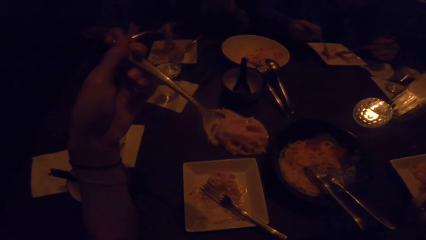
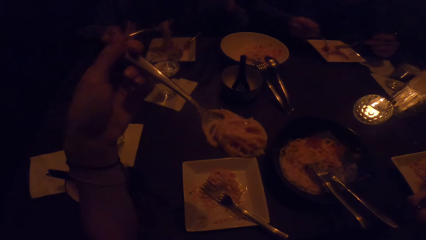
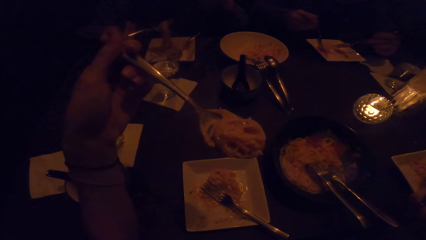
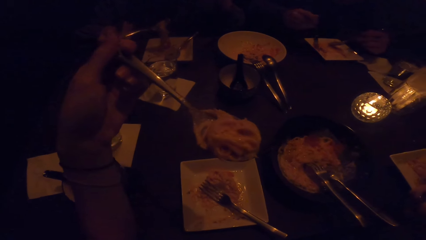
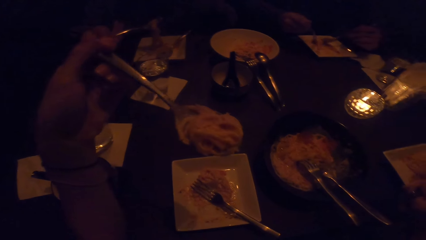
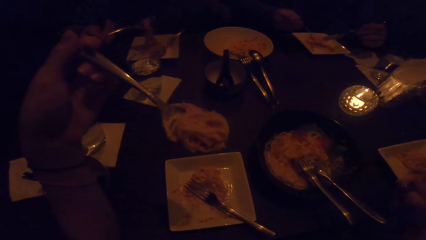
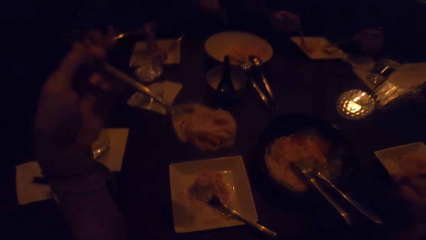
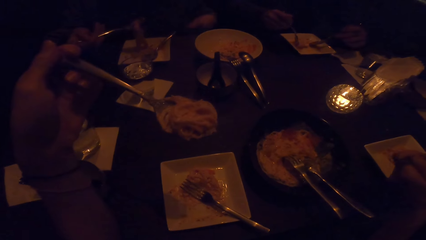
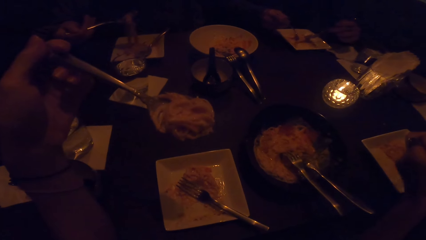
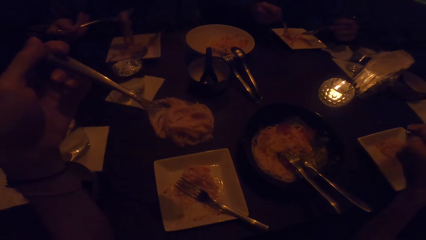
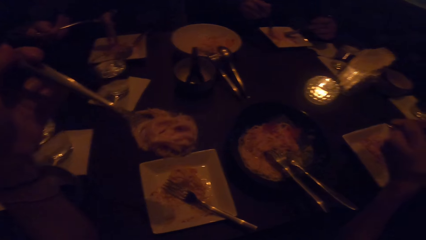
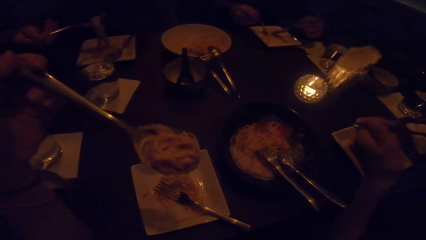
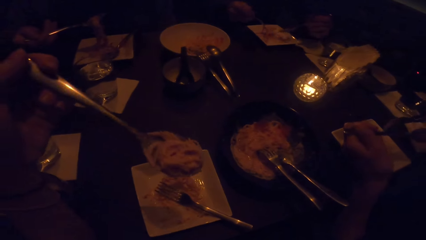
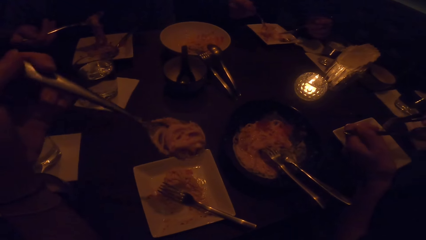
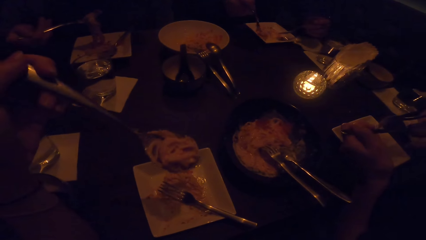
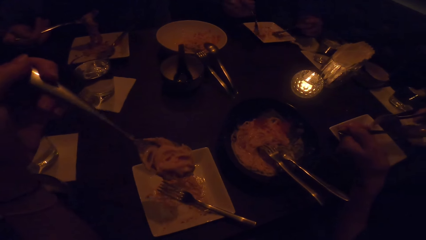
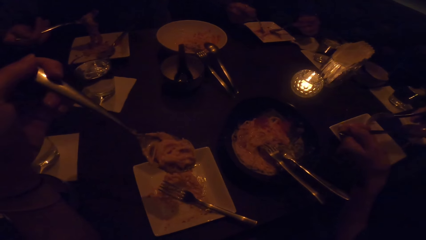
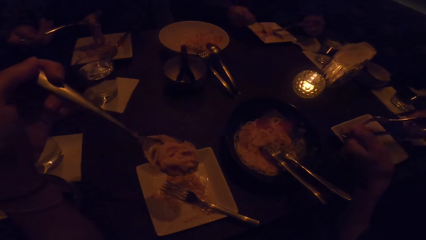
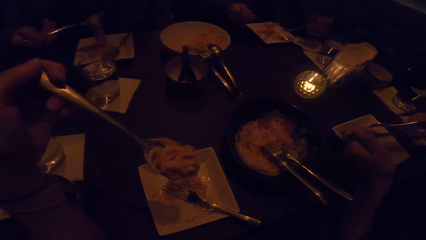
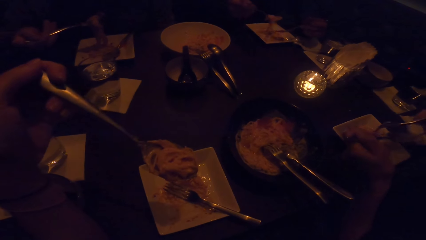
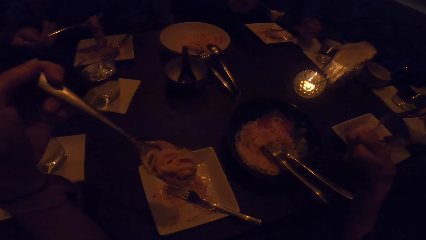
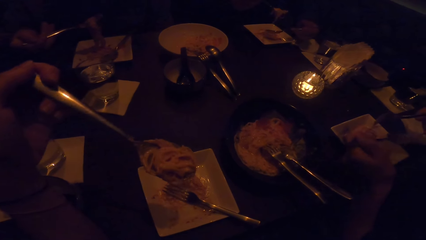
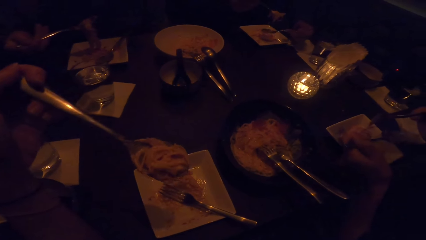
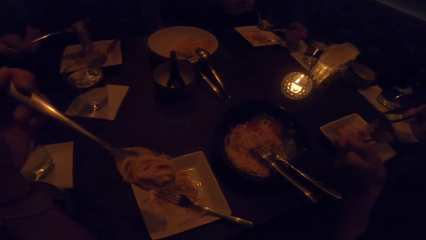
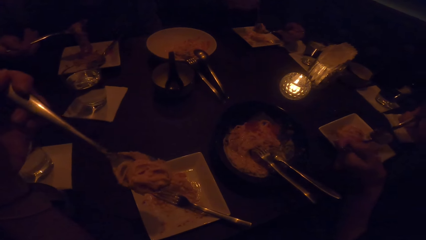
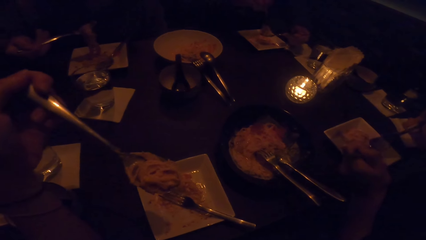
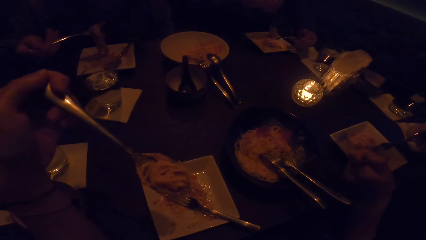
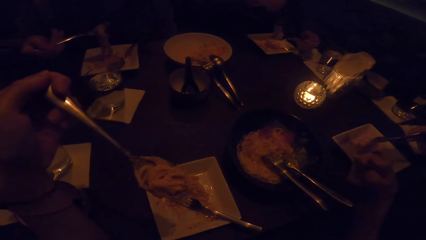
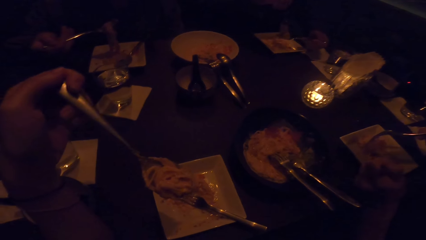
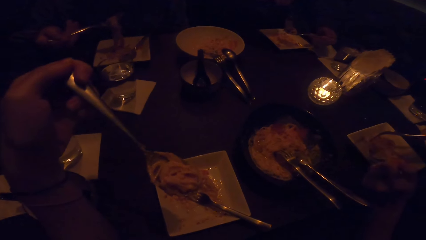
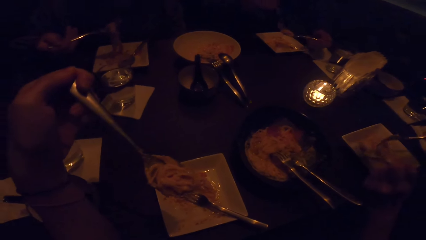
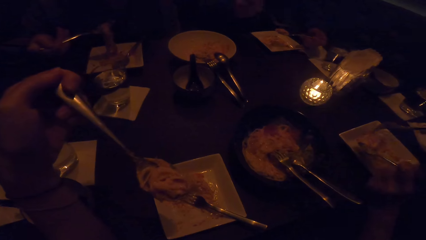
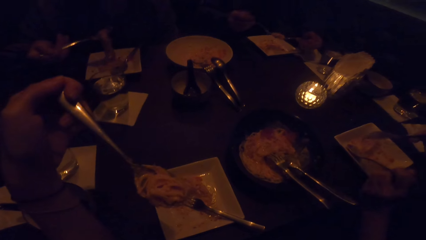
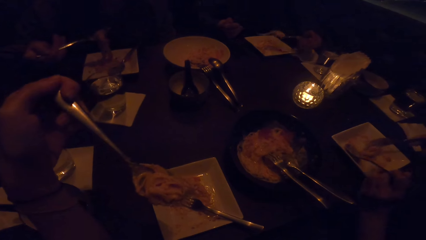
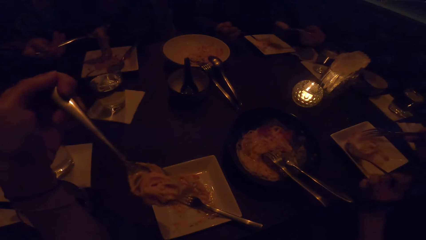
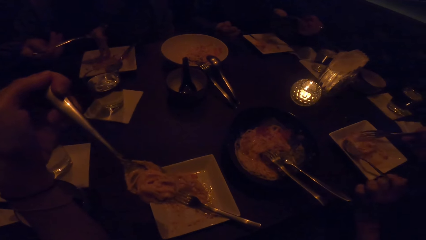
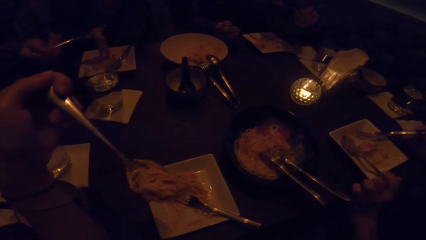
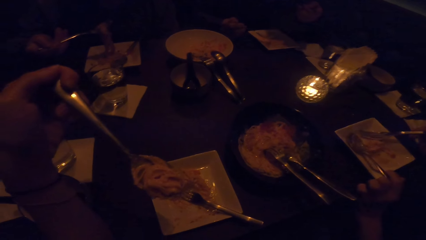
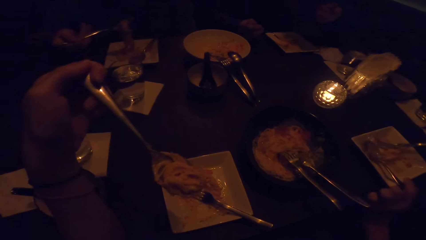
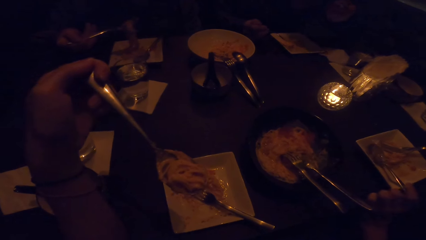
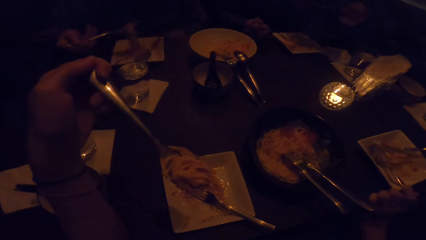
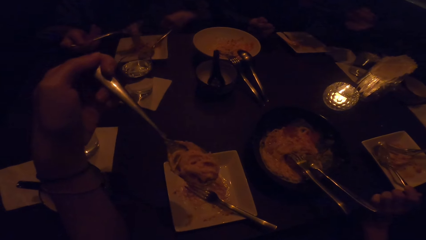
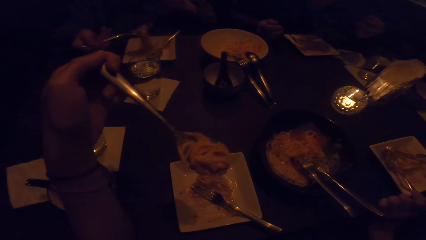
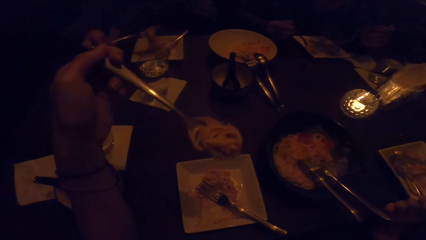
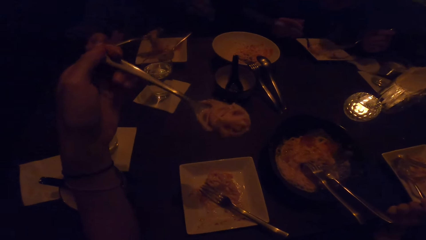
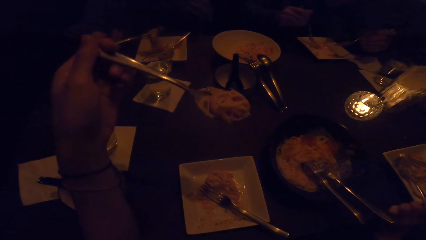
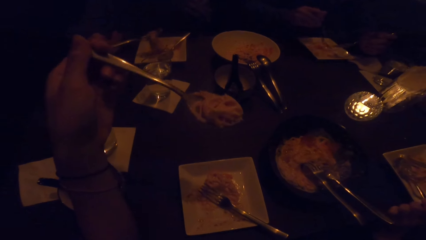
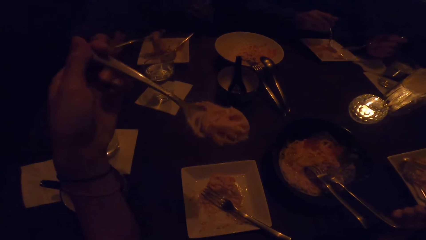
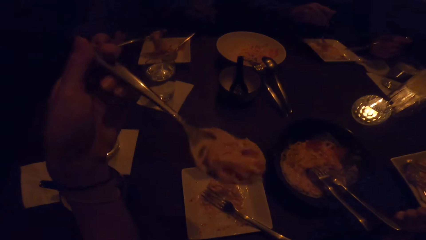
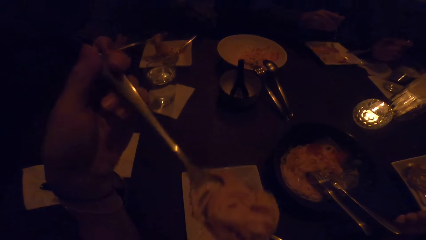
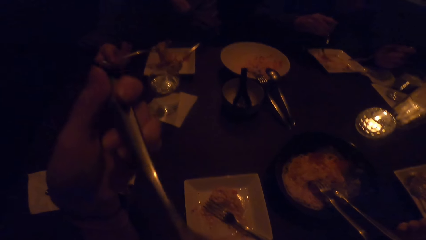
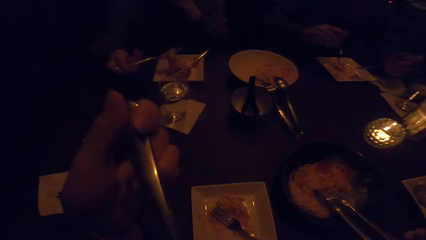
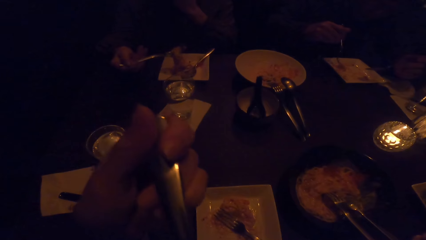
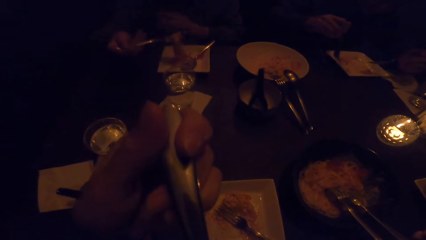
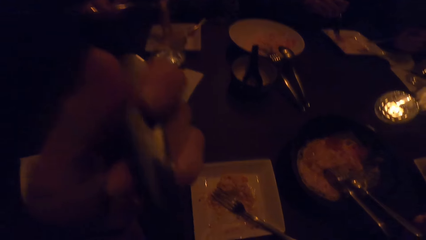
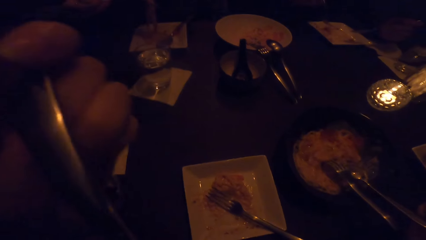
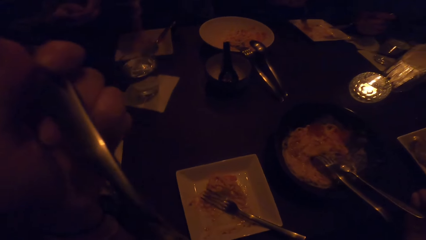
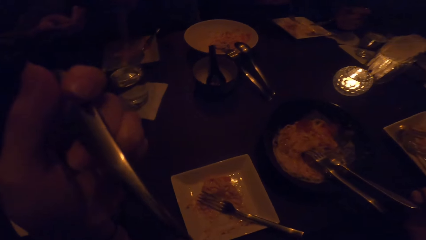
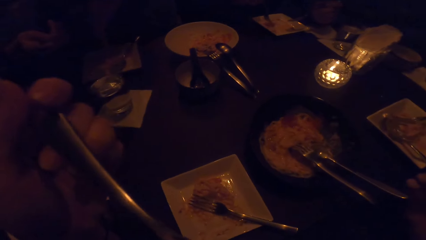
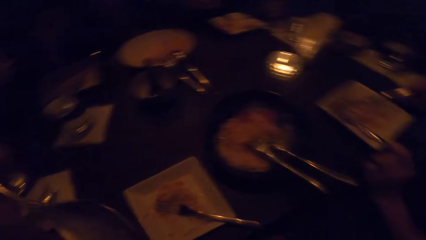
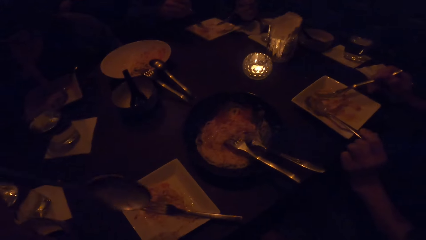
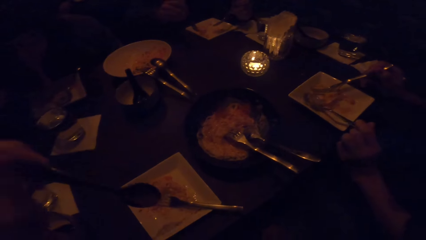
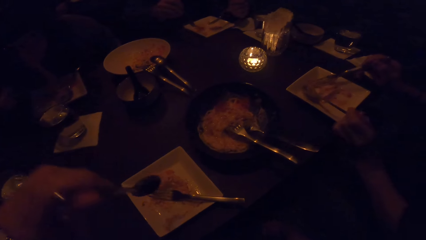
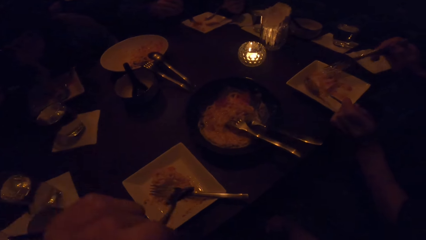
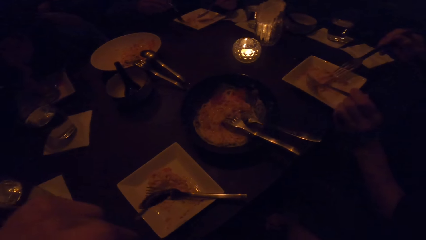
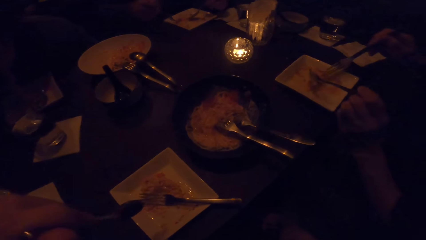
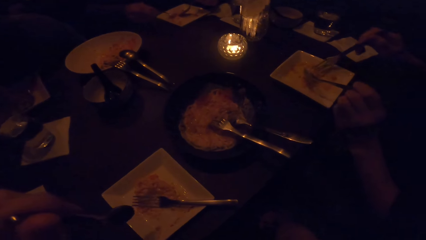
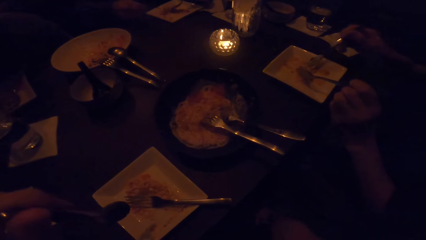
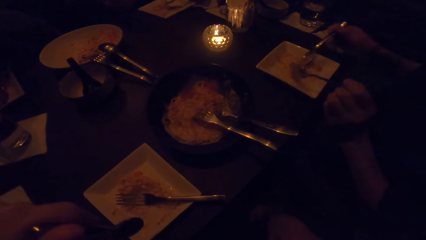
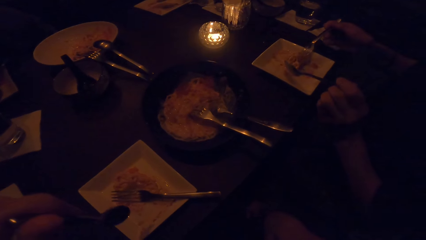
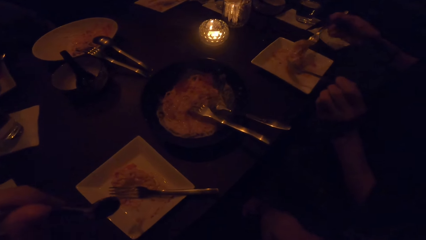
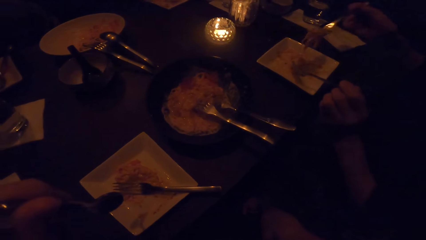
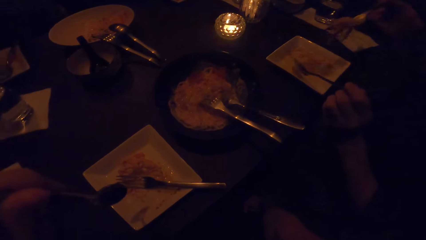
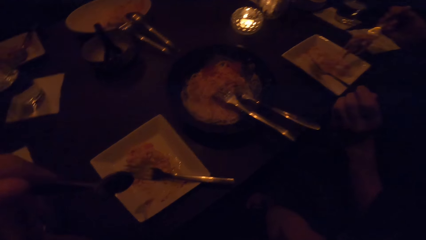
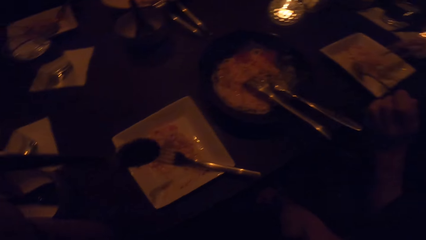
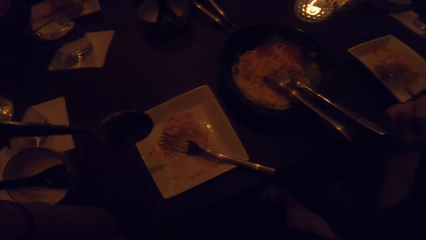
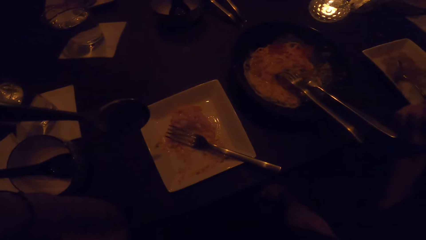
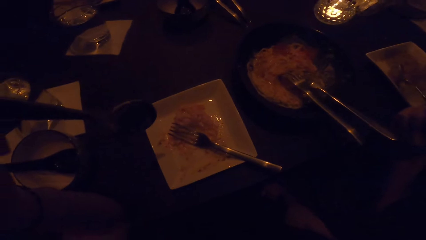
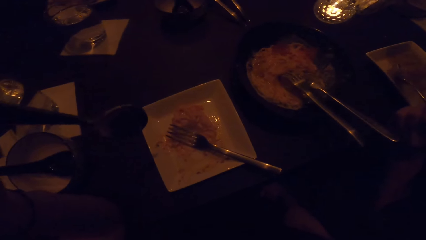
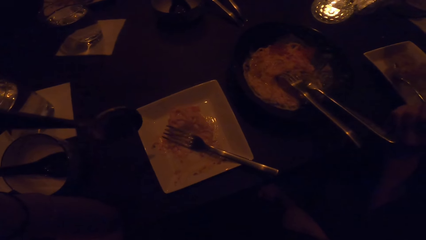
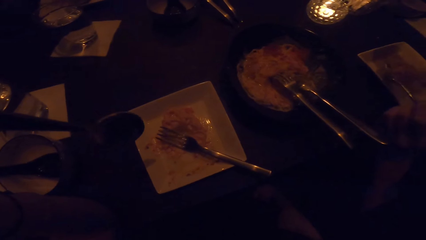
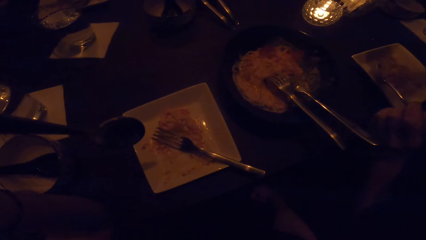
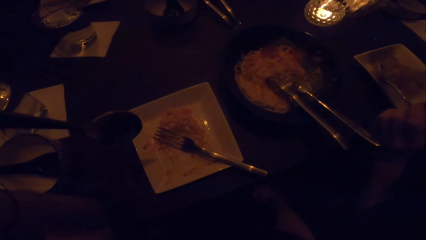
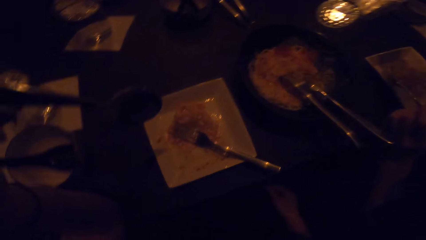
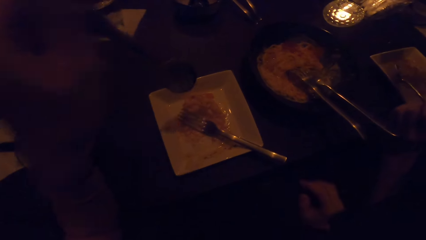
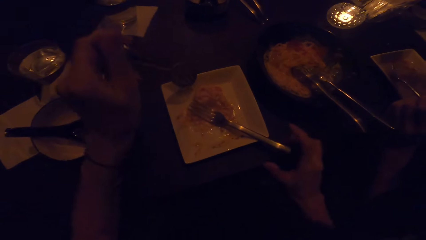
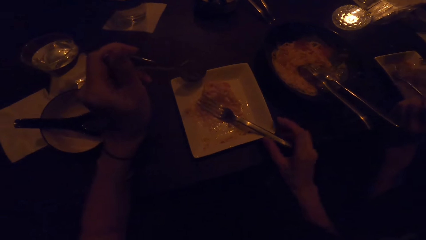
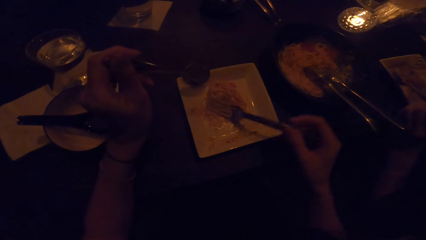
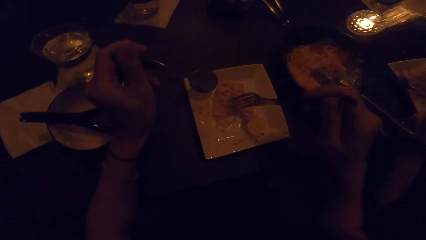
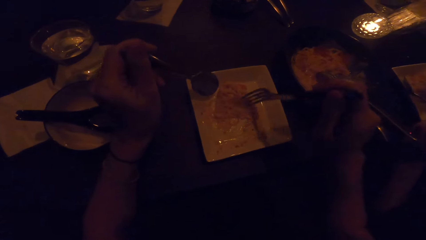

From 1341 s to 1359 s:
The camera wearer eats food. A man eats food.
